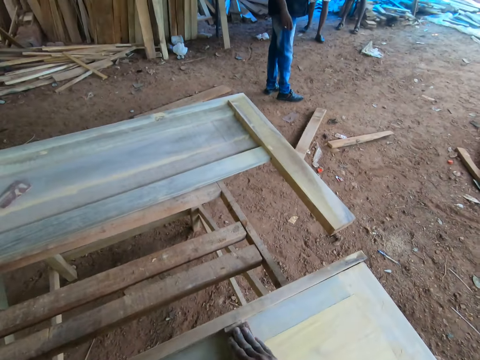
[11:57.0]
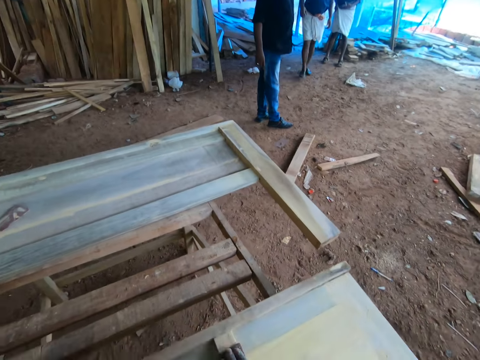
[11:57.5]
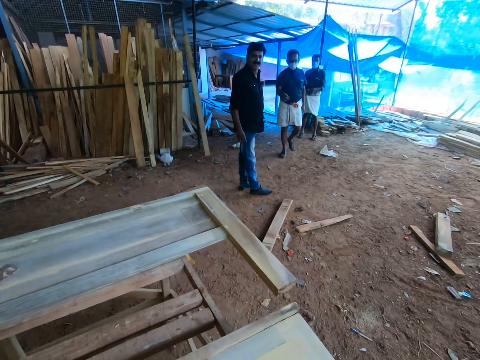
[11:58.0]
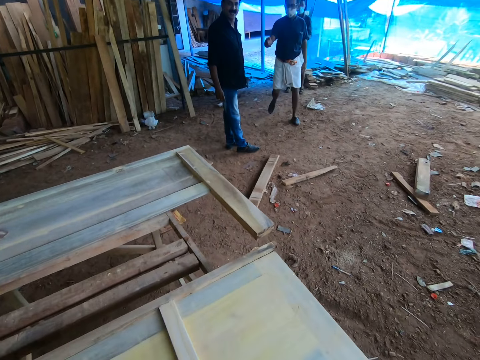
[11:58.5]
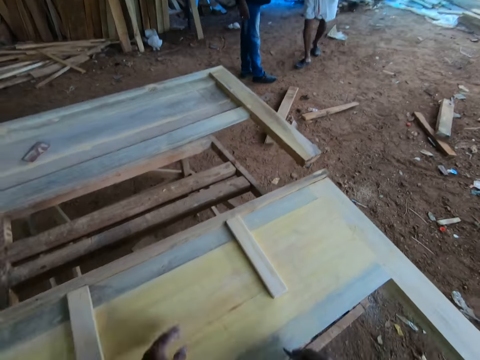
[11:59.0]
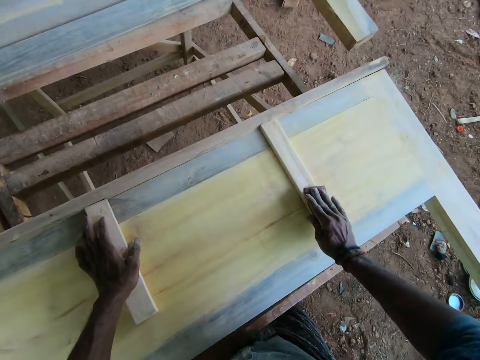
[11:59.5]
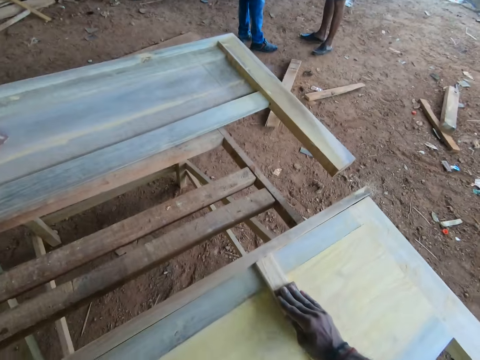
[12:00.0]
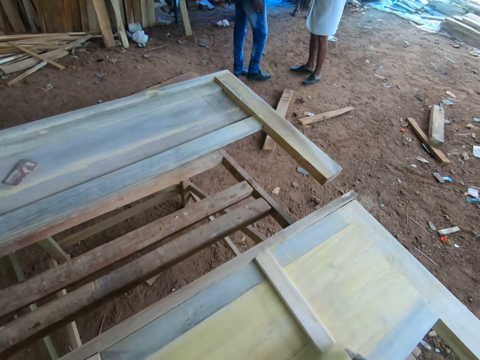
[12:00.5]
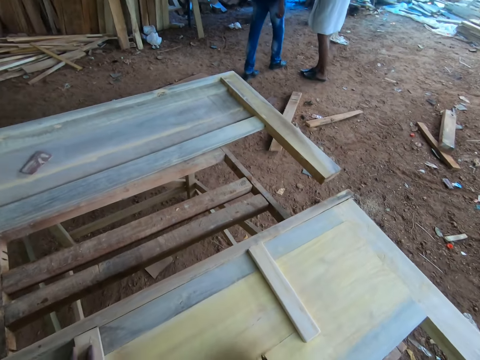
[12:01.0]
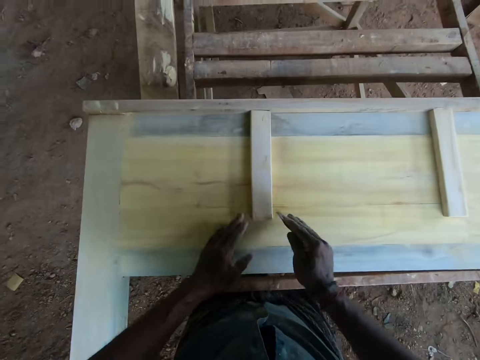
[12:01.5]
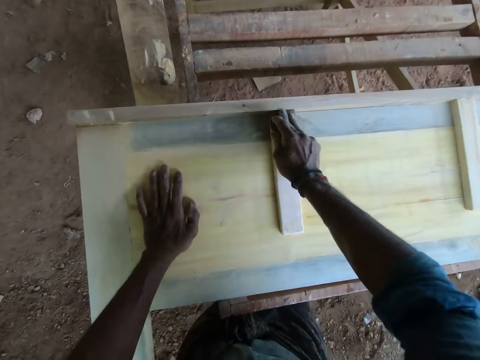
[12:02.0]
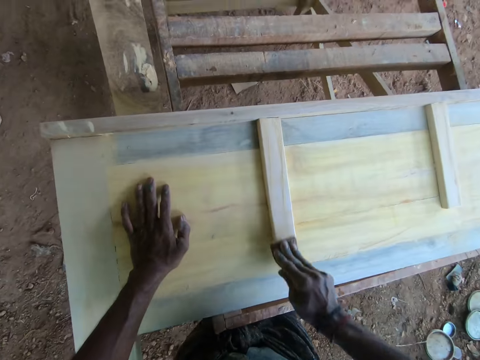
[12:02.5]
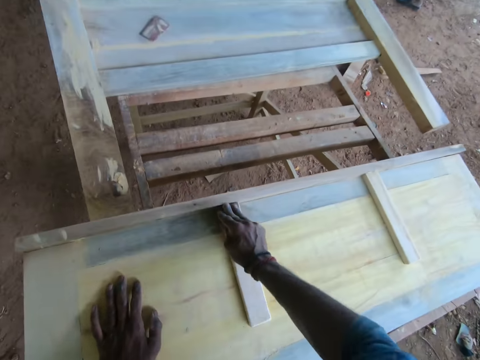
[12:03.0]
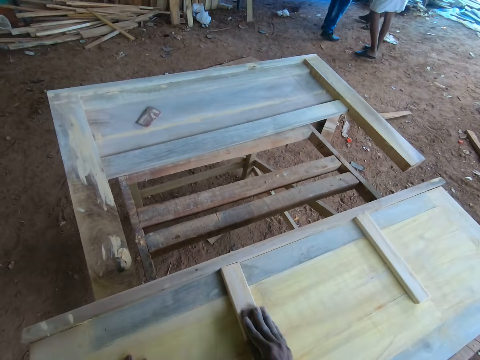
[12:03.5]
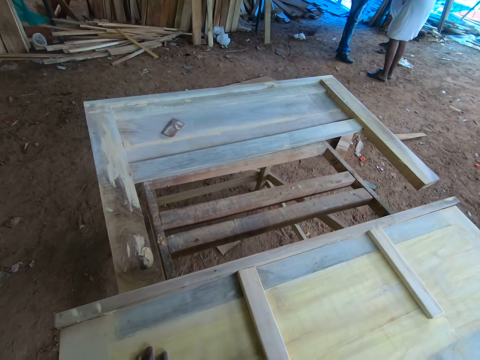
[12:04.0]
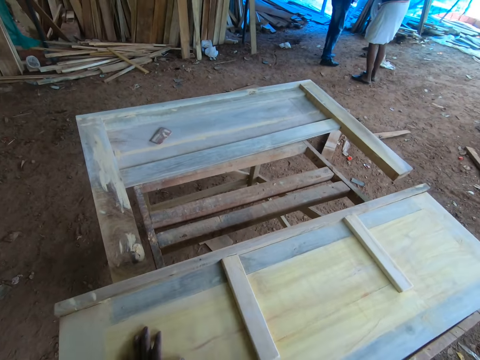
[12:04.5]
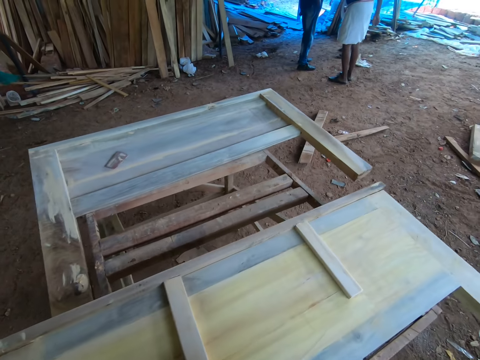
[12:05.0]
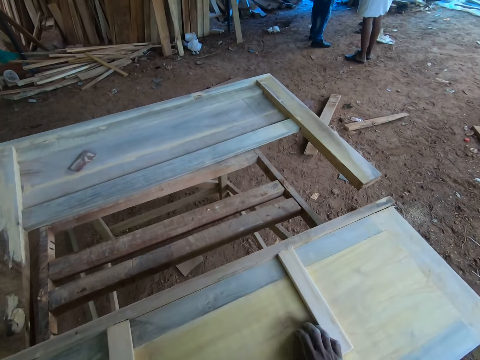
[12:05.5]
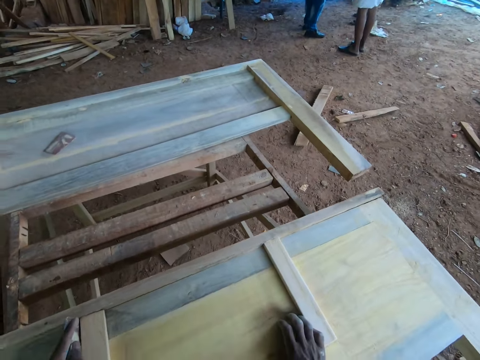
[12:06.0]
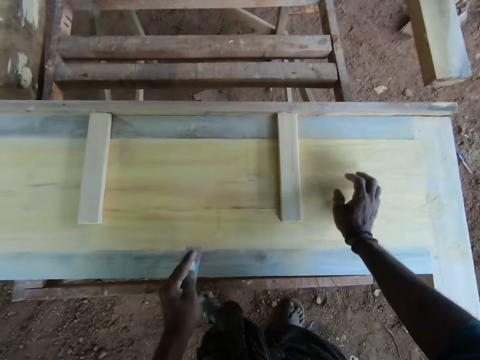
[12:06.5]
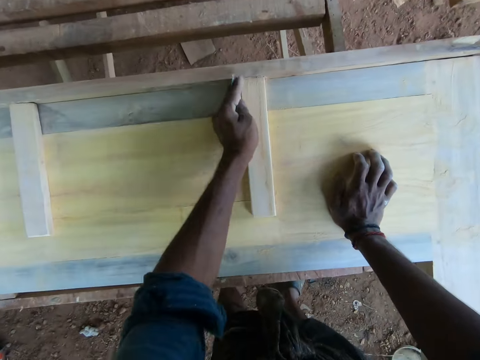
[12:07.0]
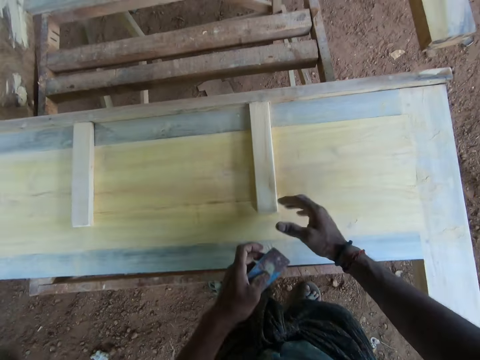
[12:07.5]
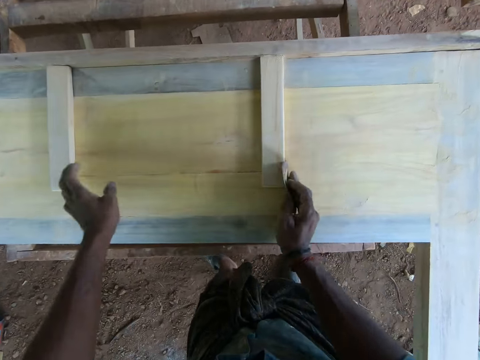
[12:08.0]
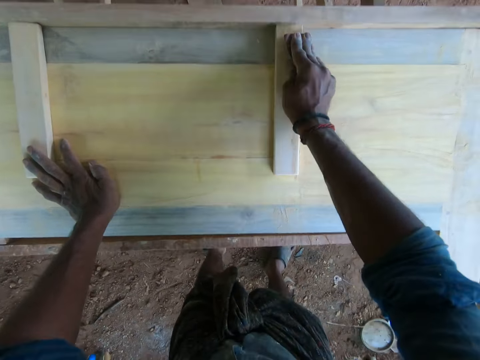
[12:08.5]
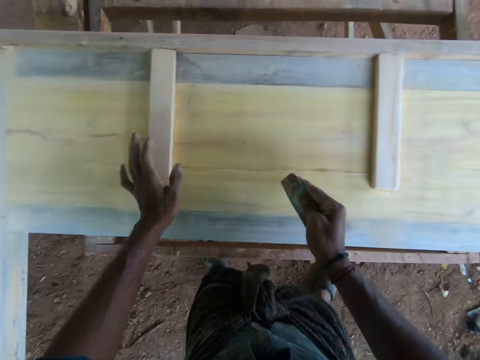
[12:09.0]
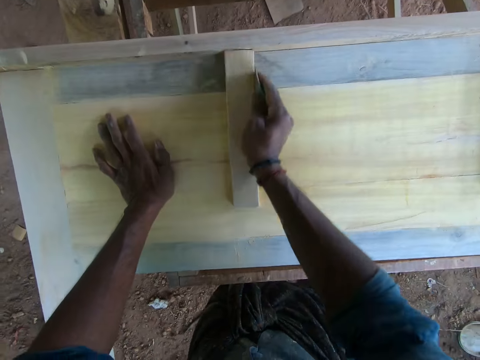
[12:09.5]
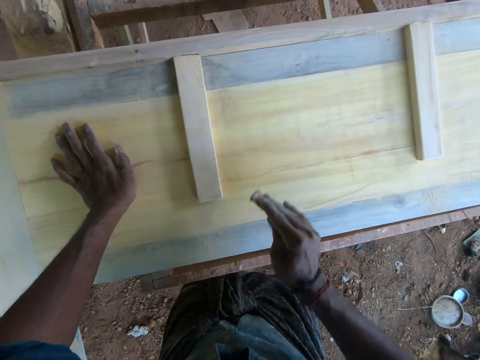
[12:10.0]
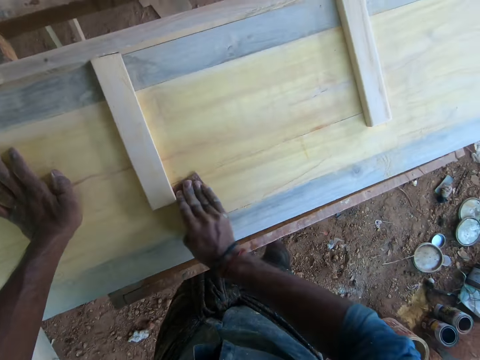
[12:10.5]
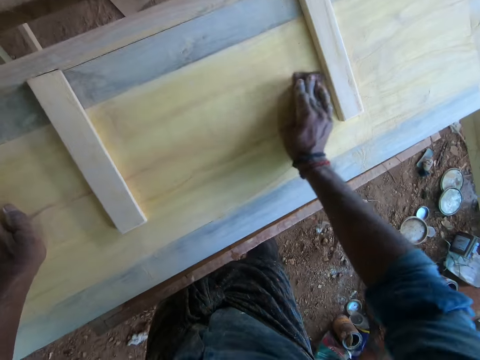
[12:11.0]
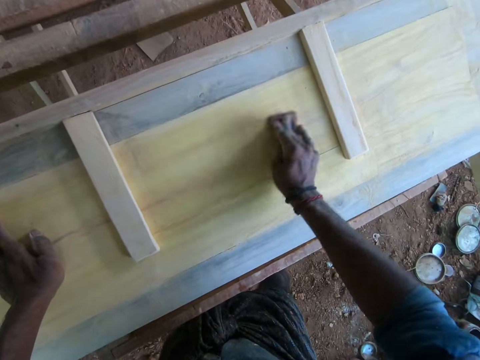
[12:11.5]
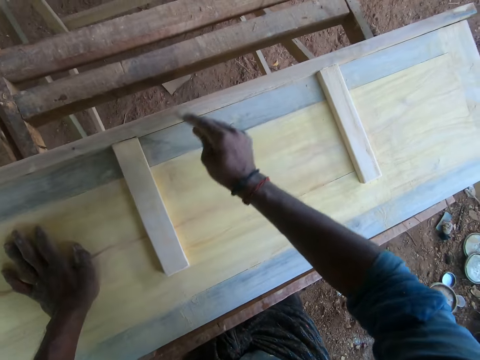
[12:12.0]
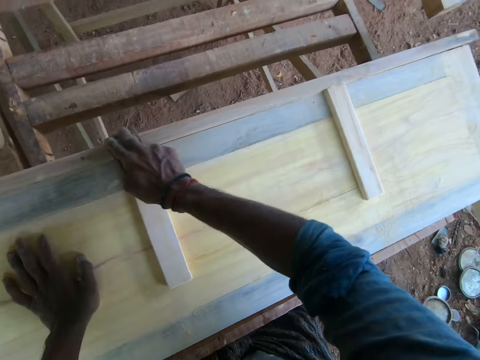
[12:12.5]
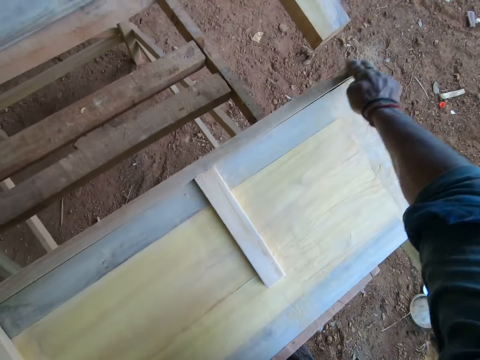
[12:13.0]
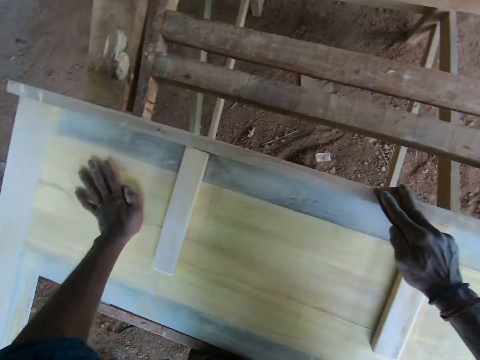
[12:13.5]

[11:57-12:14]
The camera wearer places the left hand on the wood. He smoothens the surface of the wood piece with the sand paper in his right hand. A man walks towards another man. The camera wearer looks around. The first man converses with the camera wearer and the other man. The camera wearer places the left hand on the wood. He smoothens the surface of the wood piece with the sand paper in his right hand. He looks around. He places the left hand on the wood. He scrubs the wood with the sandpaper in the right hand. He places the right hand on the wood. He smoothens the surface of the wood piece with the sand paper in his left hand. He passes the sand paper to his right hand. He smoothens the surface of the wood piece with the sand paper in his right hand. He places the left hand on the wood.

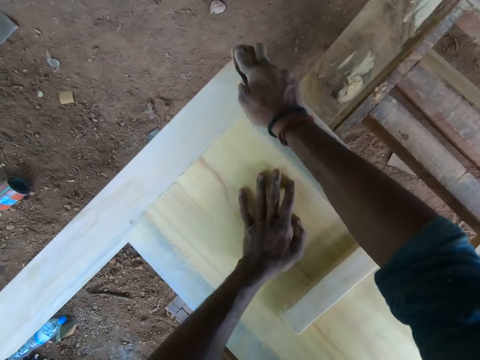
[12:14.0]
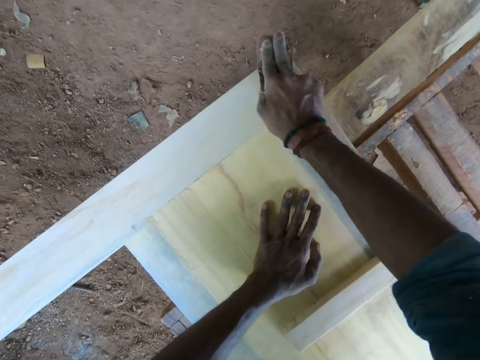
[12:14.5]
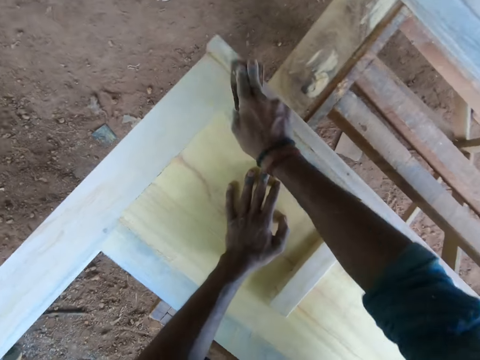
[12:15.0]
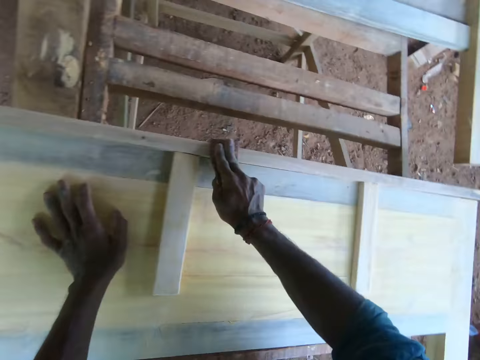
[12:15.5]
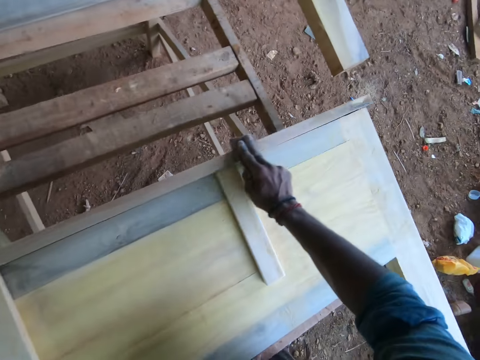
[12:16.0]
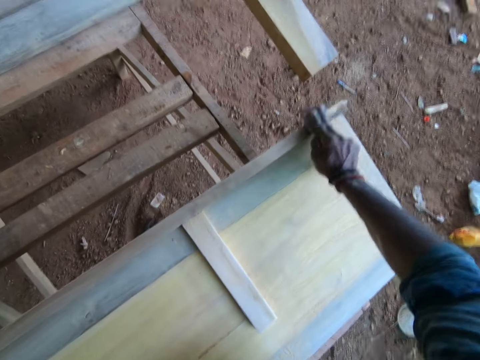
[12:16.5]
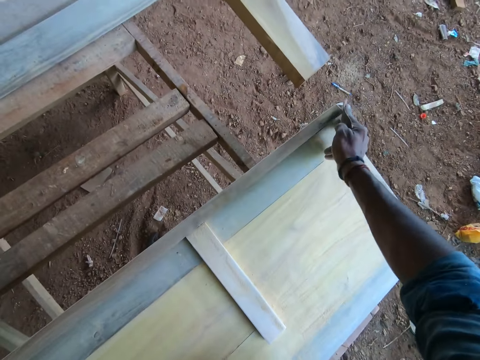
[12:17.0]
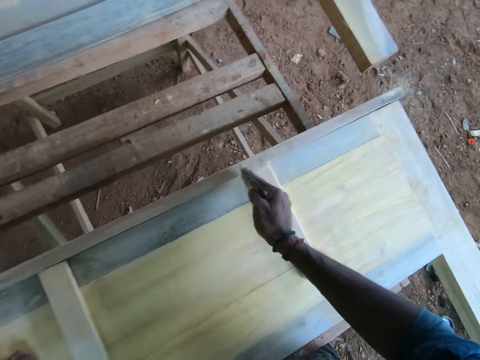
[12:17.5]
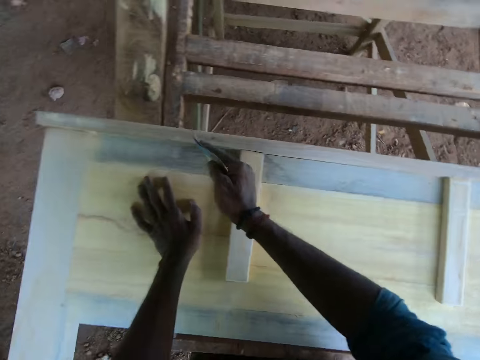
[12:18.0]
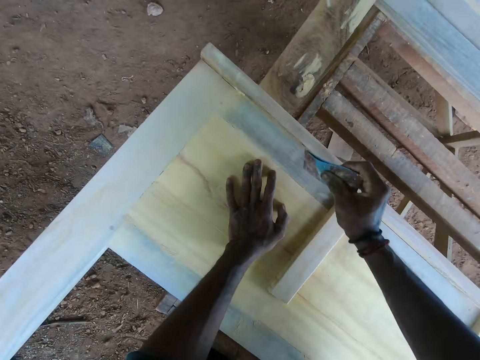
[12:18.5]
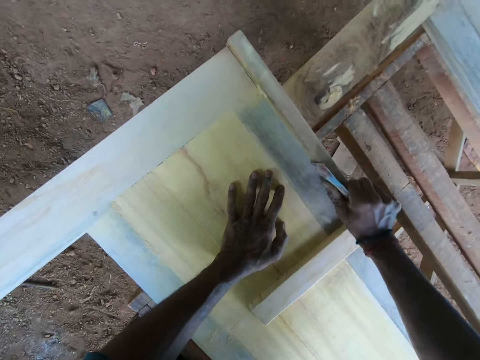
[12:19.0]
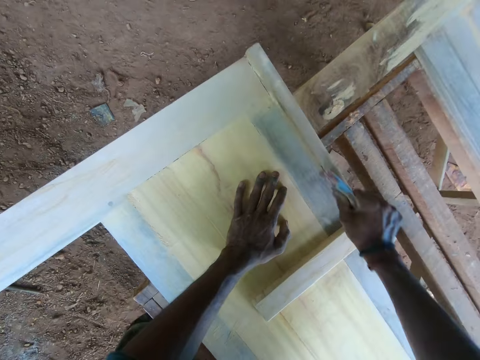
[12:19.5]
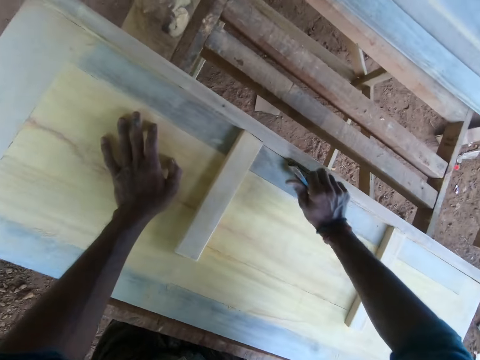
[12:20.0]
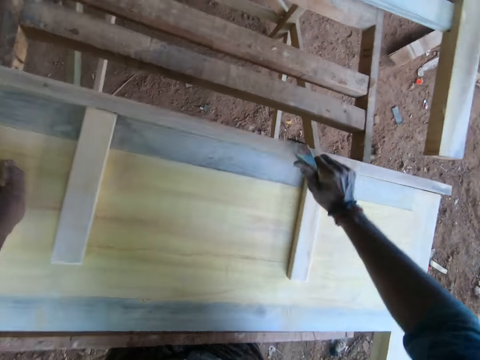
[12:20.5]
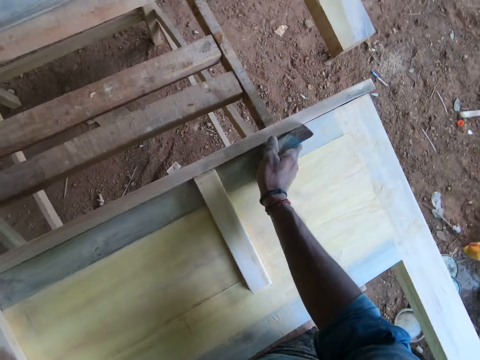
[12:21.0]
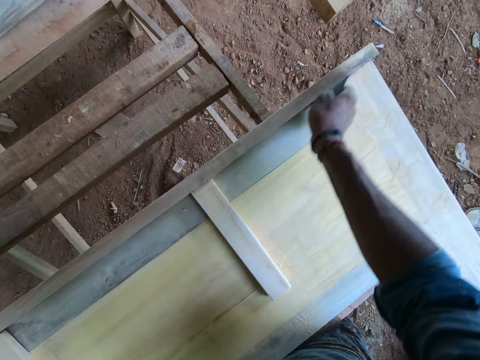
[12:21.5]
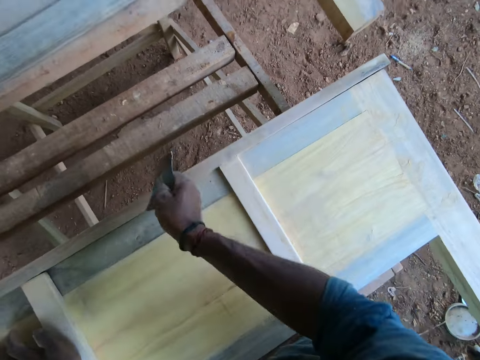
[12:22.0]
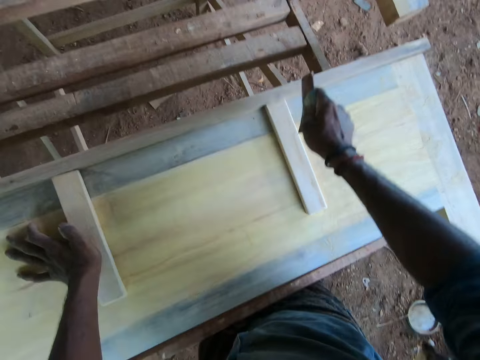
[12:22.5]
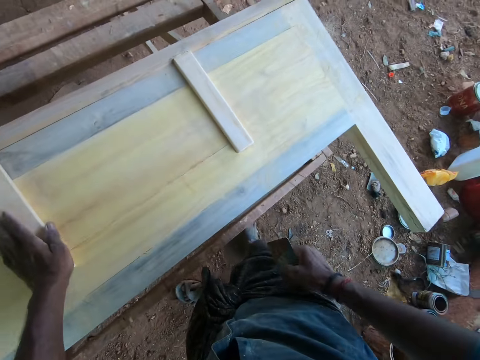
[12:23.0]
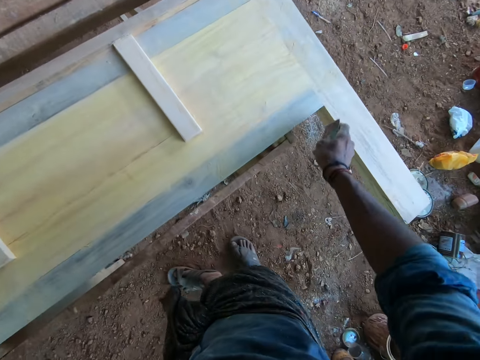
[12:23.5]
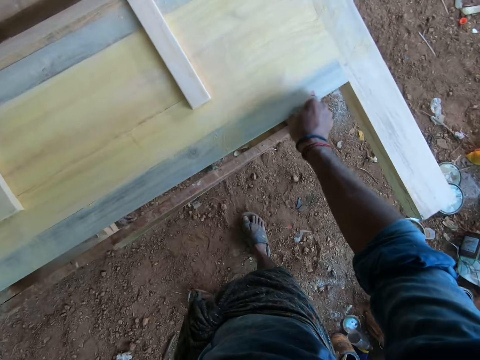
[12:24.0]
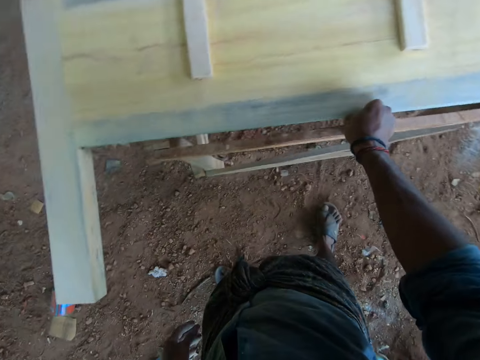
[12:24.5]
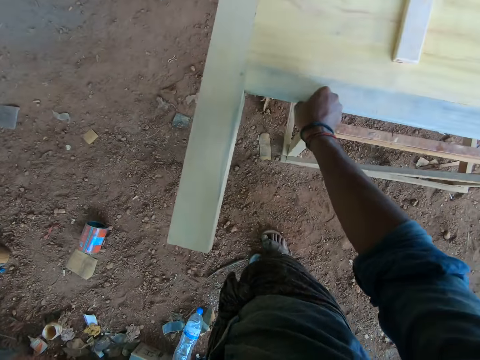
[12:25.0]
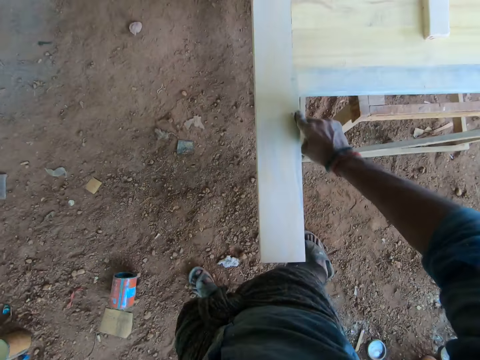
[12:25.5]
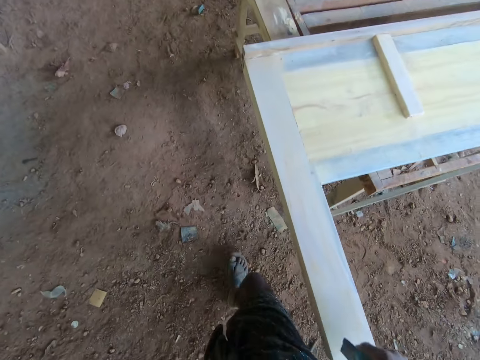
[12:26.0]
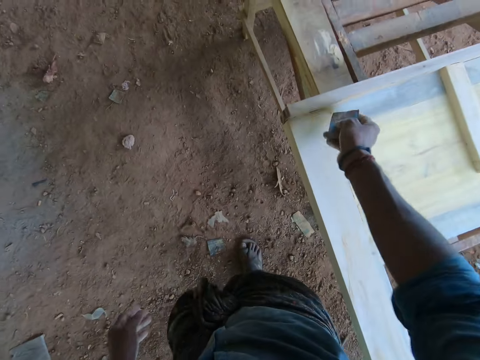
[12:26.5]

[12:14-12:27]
The camera wearer removes the left hand from the wood. They scrub the wood with sandpaper in the right hand. They look around and walk around. They scrub the wood with the sandpaper in the right hand.
